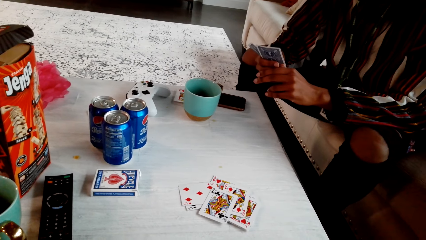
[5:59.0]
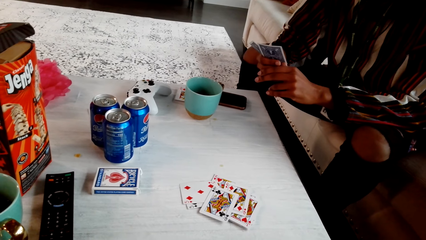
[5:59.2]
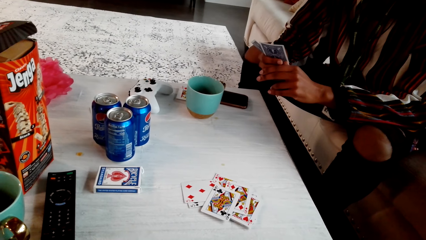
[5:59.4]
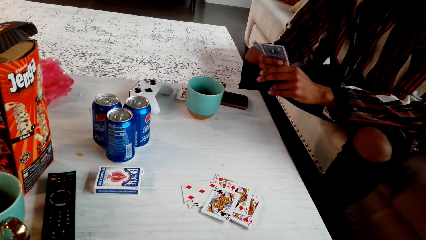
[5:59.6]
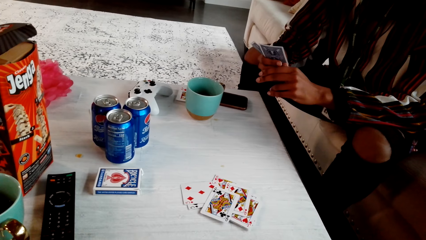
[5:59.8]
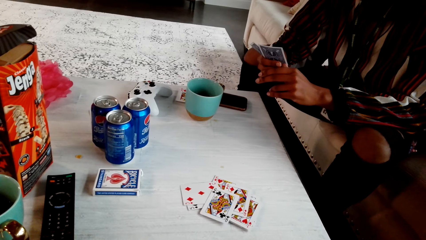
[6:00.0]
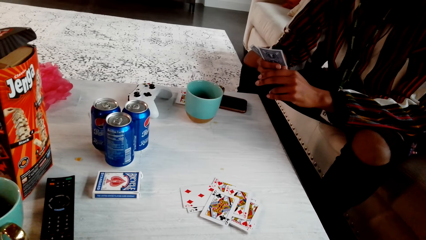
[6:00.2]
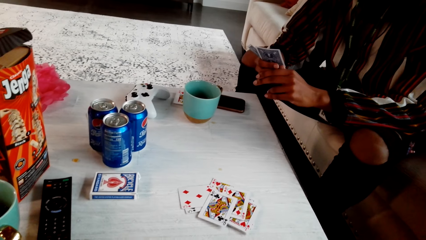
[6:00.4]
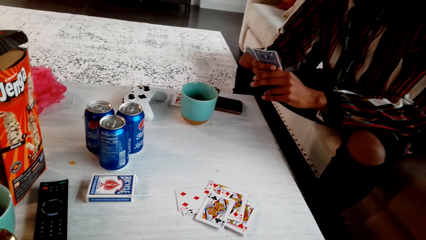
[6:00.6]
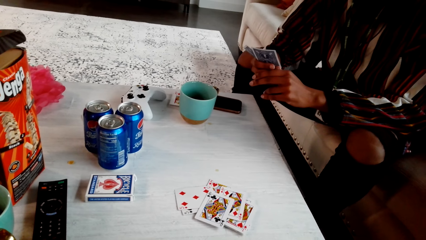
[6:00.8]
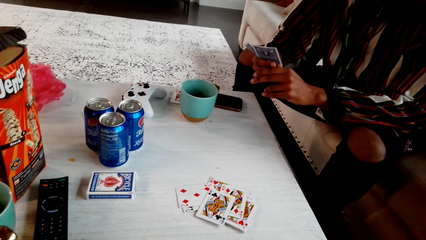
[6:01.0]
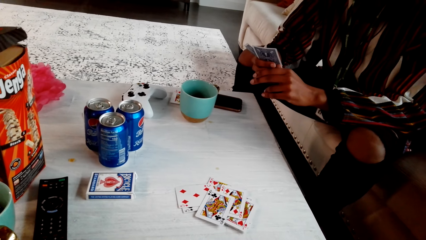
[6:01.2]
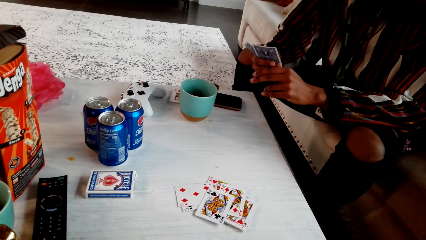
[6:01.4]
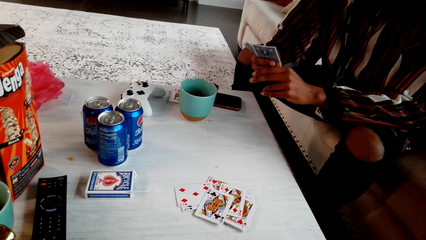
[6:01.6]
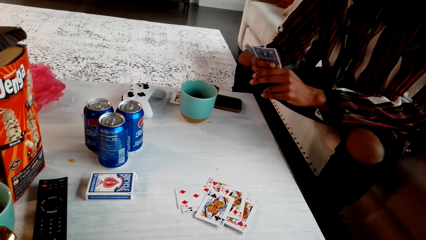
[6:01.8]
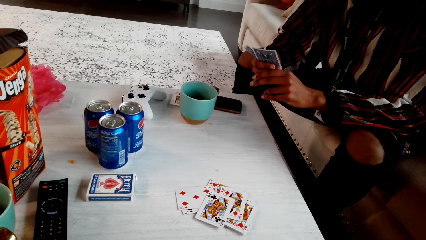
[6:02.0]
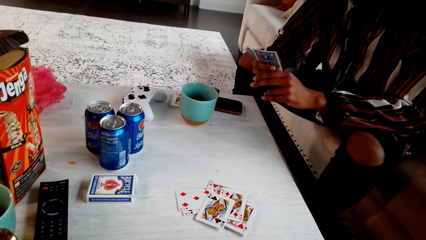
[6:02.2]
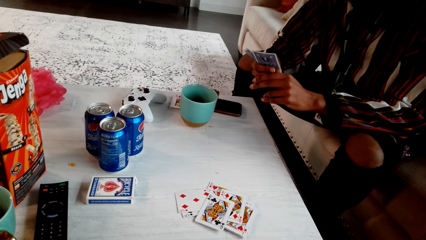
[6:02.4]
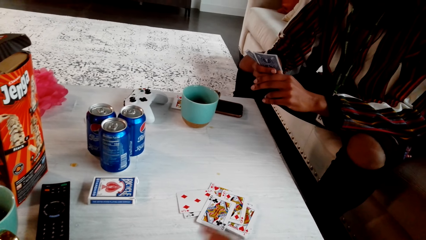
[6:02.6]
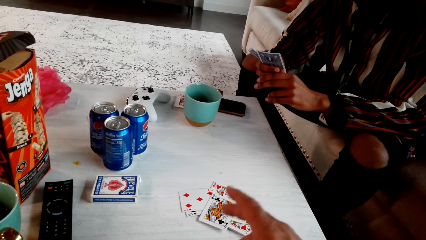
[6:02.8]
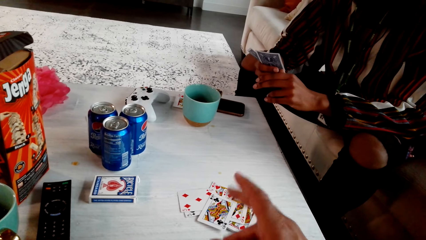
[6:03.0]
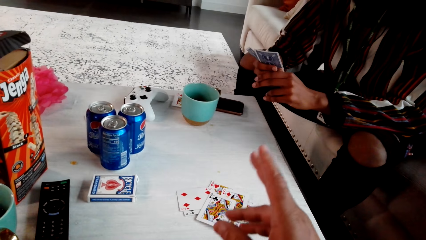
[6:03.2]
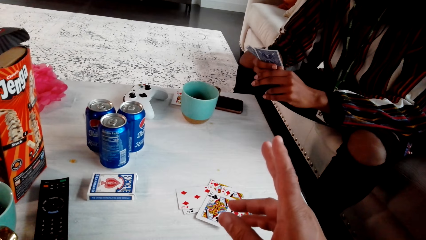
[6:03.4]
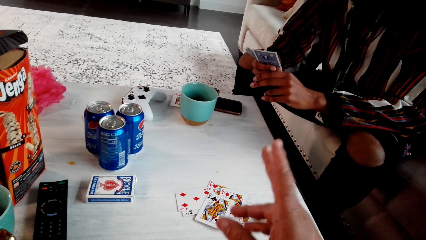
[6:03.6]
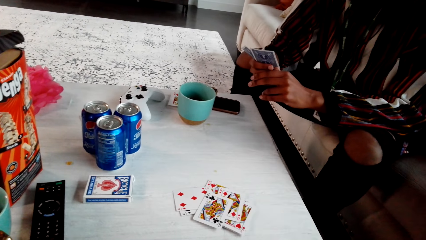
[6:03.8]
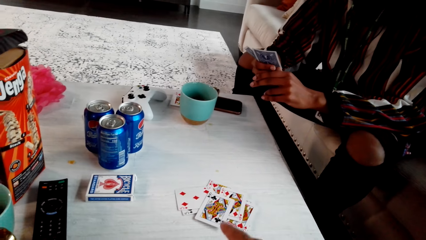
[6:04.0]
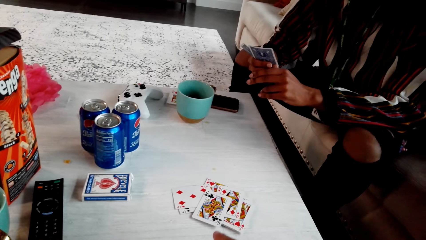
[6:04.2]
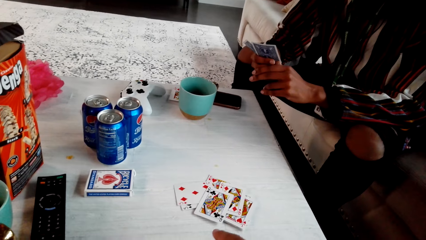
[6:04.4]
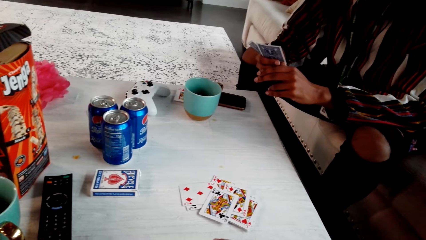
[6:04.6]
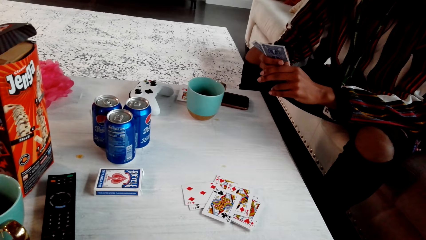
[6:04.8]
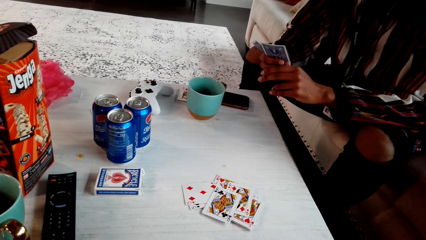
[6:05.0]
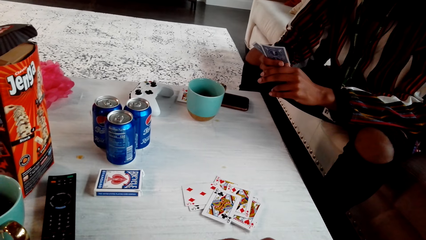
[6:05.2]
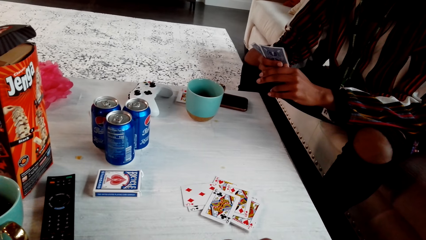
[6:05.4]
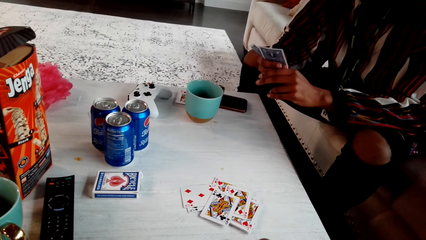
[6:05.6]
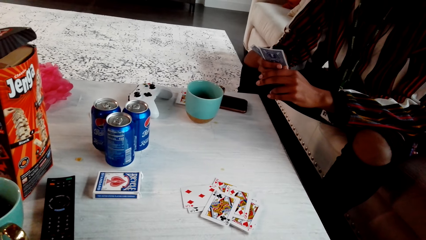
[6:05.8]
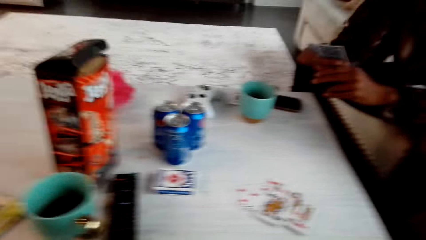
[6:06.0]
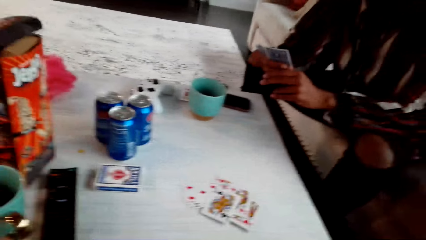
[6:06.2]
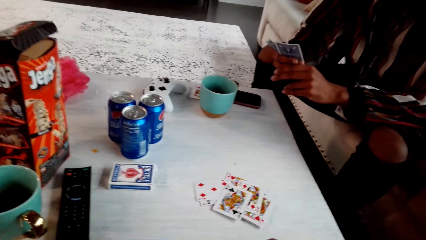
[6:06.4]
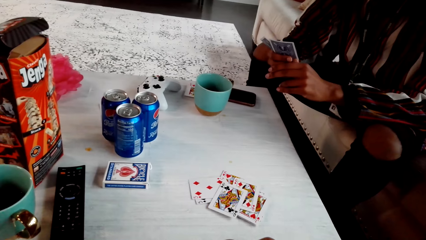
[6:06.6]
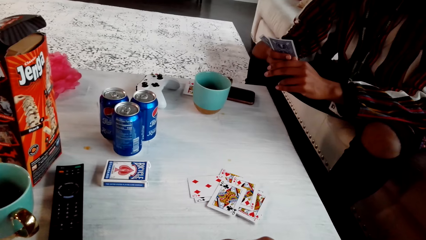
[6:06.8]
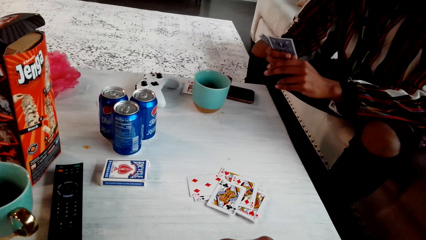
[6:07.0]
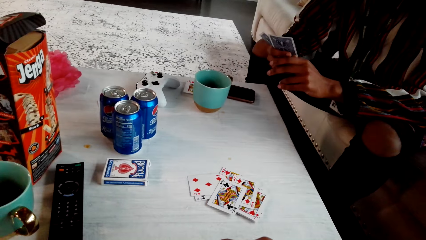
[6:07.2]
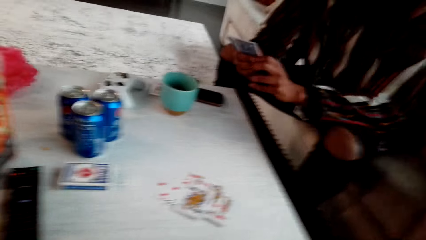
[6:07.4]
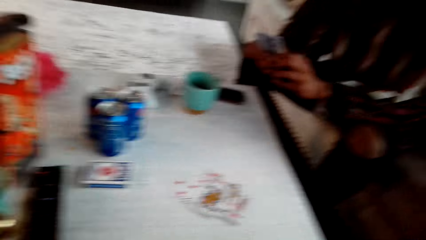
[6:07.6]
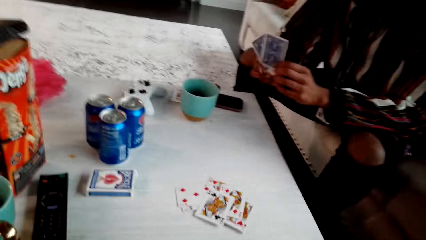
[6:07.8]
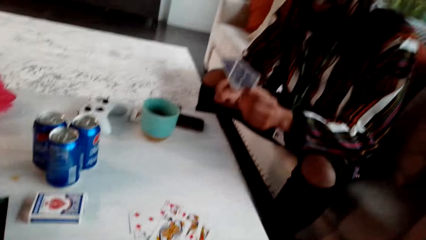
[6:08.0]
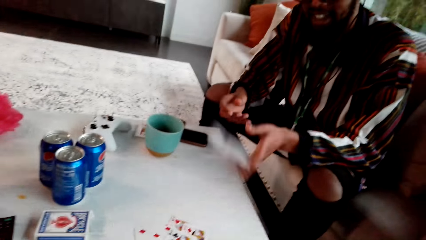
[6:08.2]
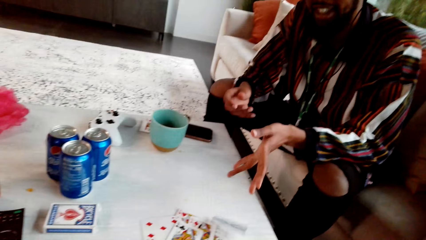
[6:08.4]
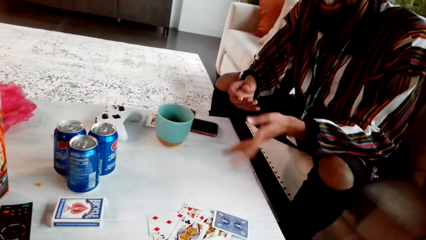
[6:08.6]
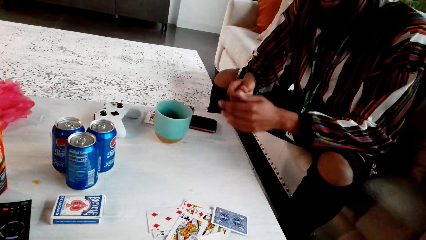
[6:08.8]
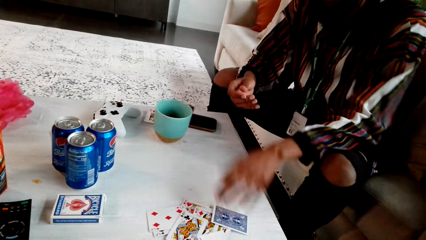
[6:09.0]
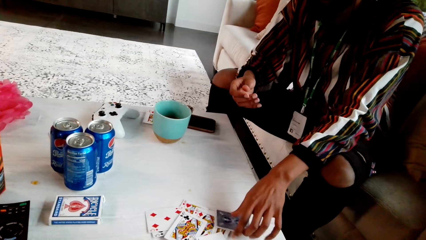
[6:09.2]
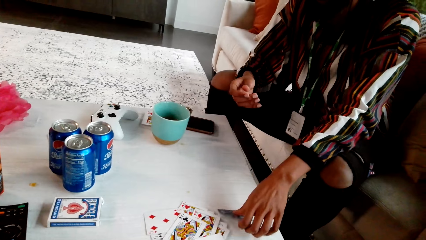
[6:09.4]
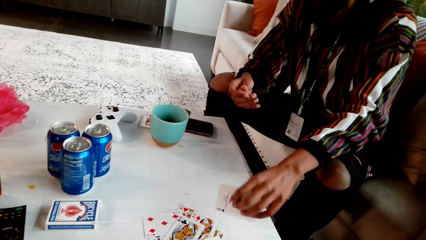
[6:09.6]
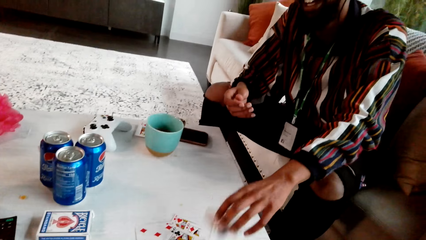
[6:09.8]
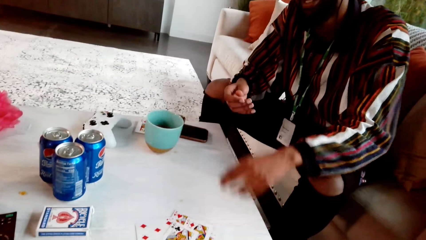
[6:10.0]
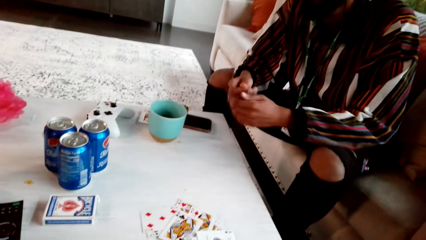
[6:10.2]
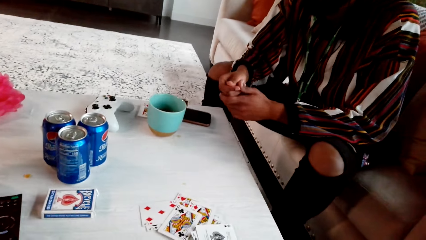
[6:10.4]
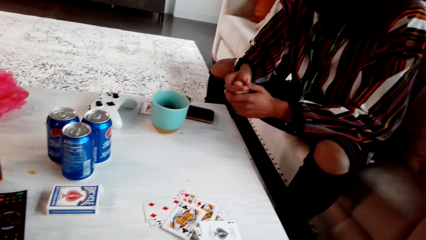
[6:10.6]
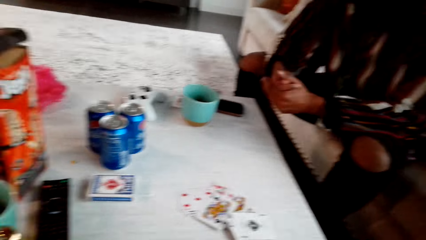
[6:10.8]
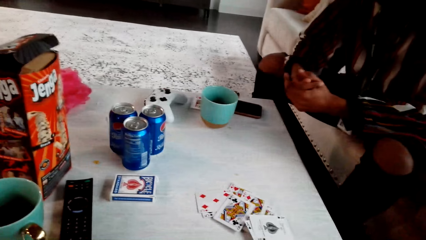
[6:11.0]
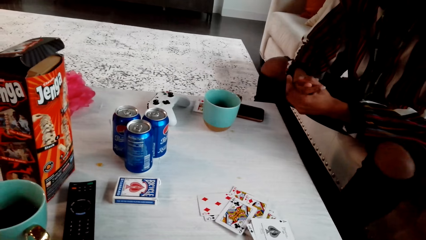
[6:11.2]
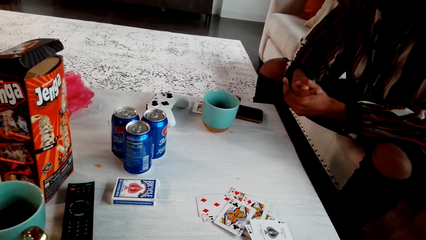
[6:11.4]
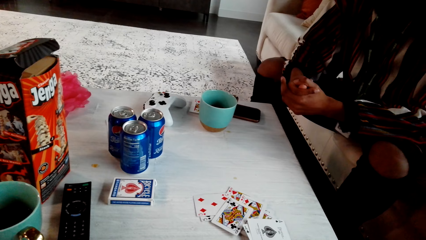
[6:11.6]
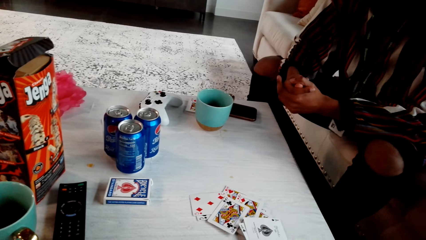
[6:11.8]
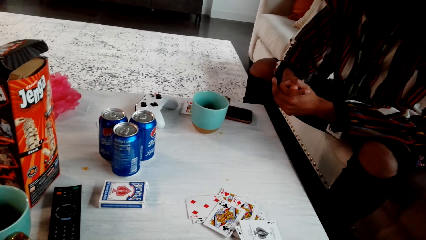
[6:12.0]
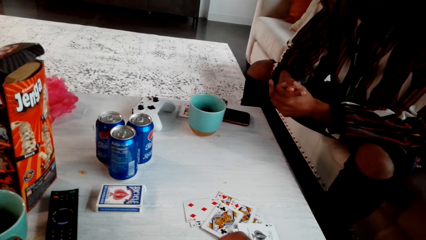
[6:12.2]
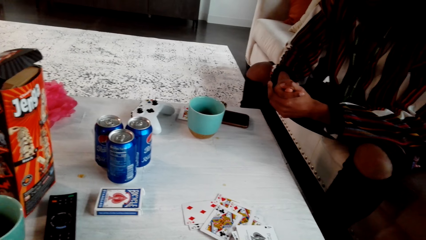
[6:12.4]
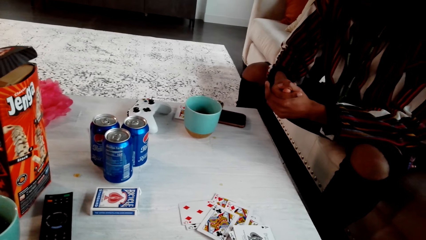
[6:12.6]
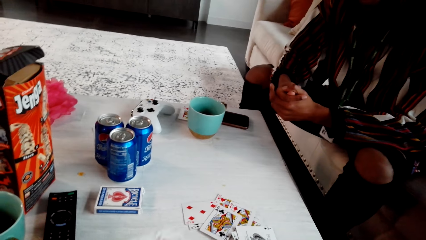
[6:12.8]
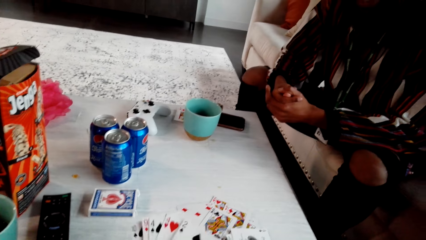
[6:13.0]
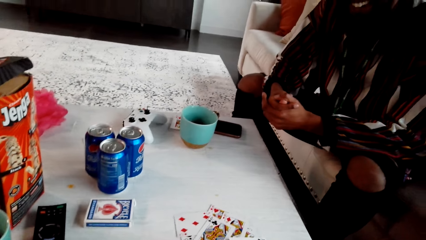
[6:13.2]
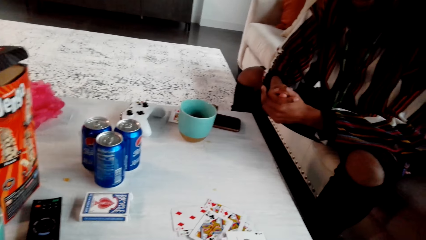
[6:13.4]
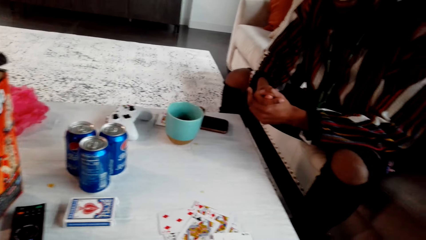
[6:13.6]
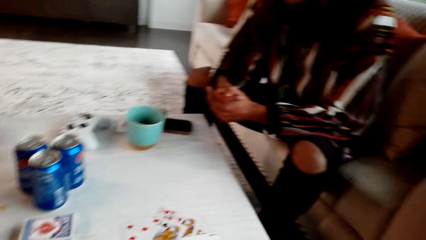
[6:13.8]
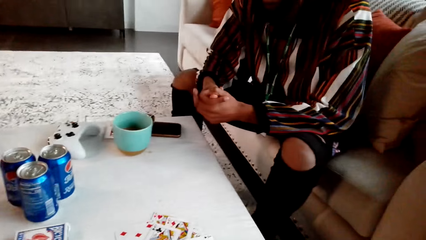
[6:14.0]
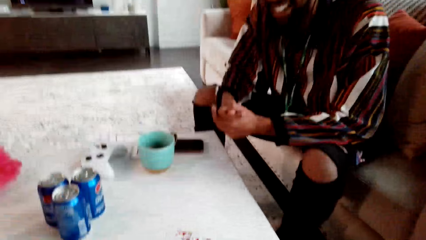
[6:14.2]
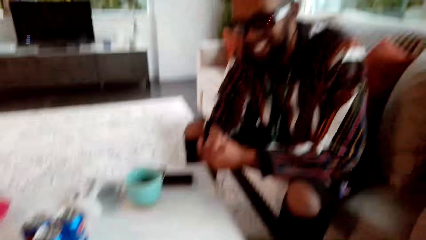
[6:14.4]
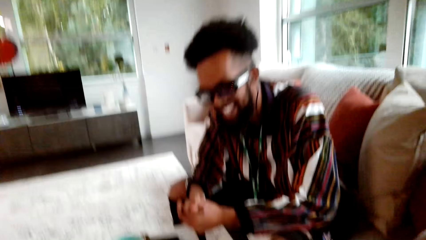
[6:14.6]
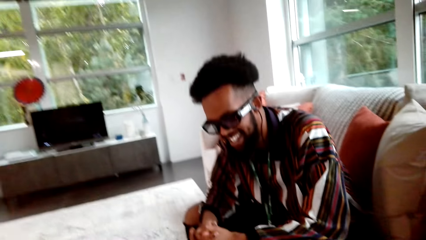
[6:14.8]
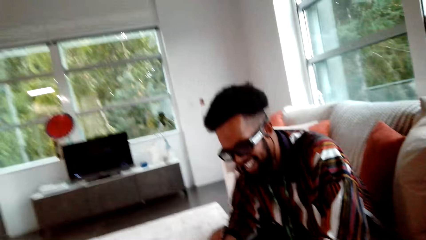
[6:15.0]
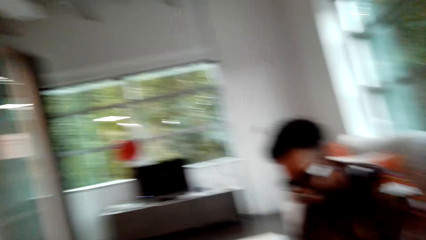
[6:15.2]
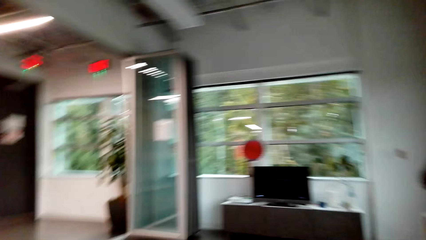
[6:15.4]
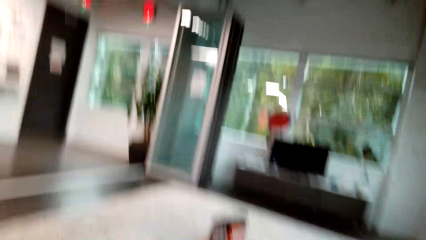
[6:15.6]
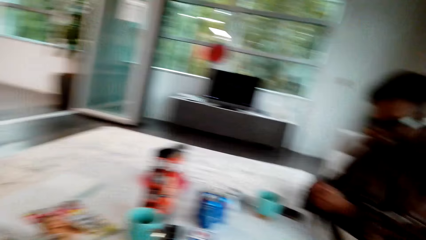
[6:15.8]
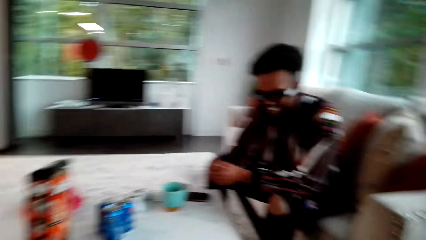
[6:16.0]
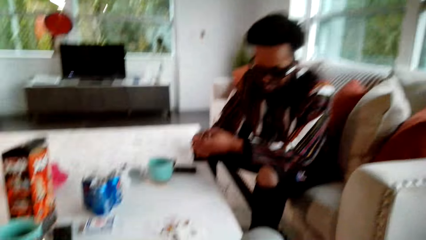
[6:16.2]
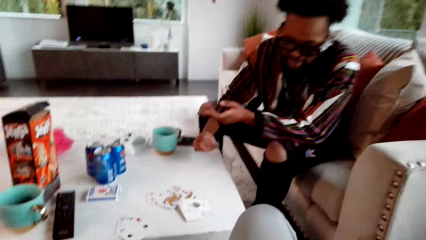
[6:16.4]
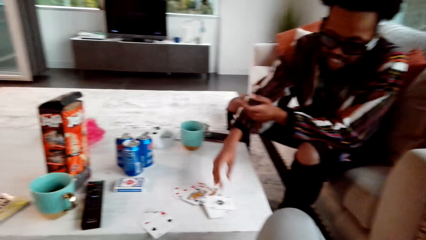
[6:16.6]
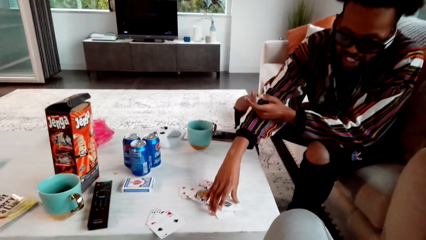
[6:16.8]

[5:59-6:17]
The camera wearer speaks with gestures. They take a card. A man picks two playing cards with the left hand. The man drops the playing cards on the table. The man picks a card, flips a playing card, and drops the card. The camera wearer looks around a room. They look at the man. They look around.
